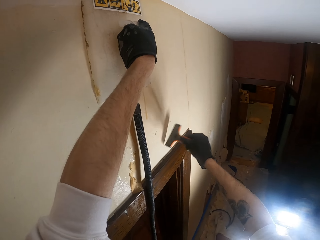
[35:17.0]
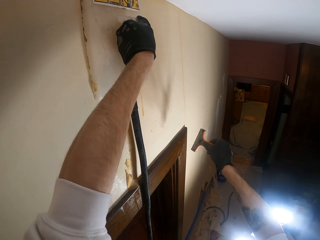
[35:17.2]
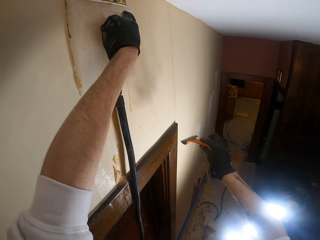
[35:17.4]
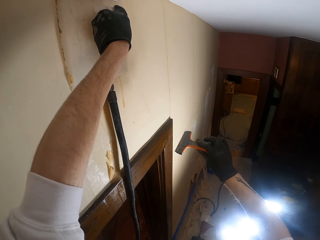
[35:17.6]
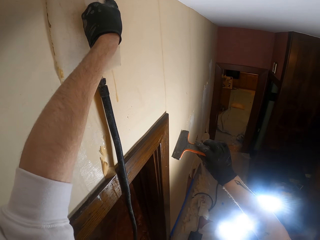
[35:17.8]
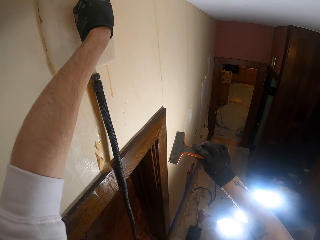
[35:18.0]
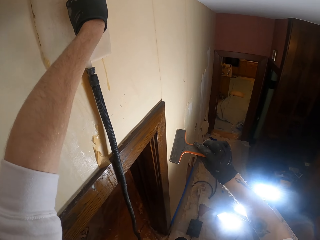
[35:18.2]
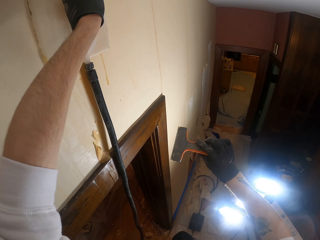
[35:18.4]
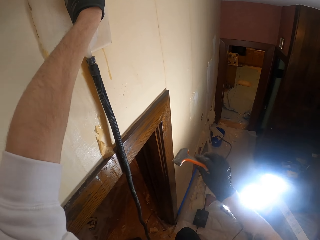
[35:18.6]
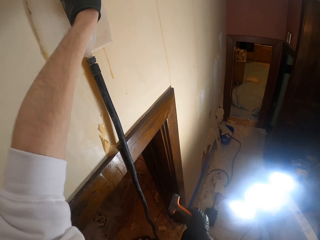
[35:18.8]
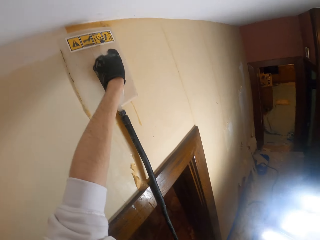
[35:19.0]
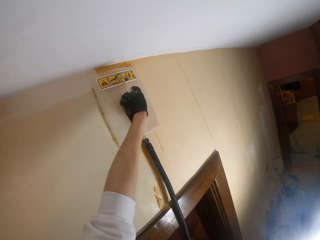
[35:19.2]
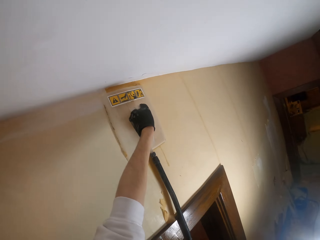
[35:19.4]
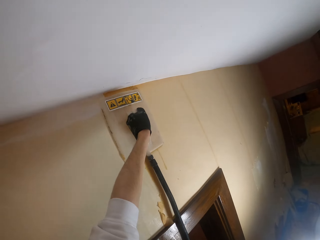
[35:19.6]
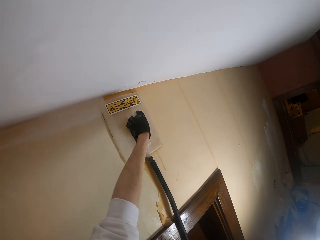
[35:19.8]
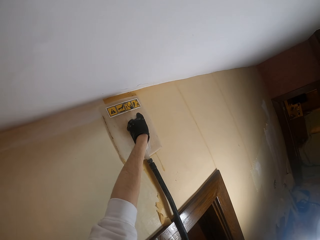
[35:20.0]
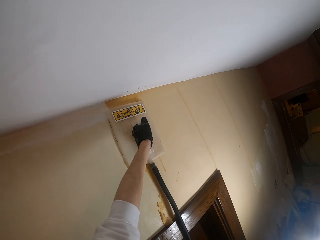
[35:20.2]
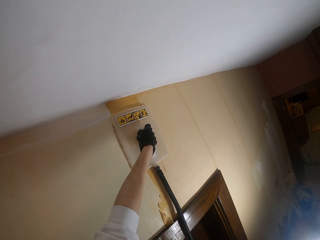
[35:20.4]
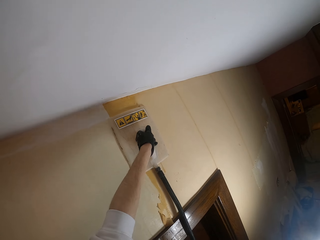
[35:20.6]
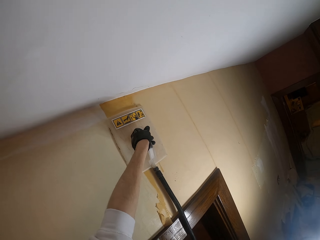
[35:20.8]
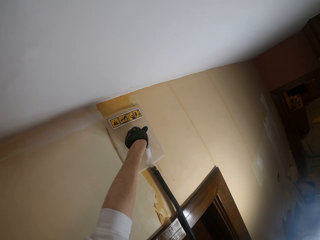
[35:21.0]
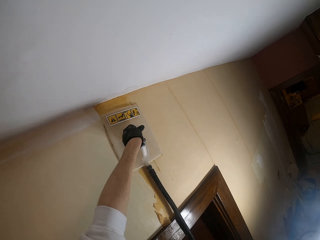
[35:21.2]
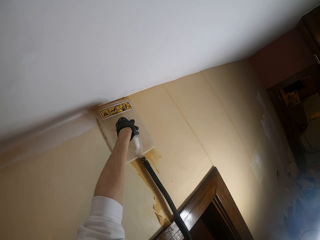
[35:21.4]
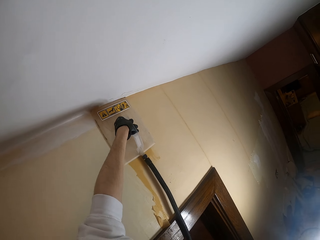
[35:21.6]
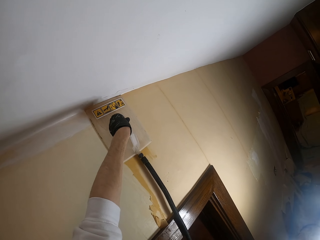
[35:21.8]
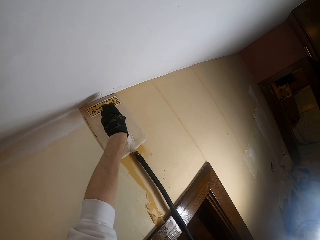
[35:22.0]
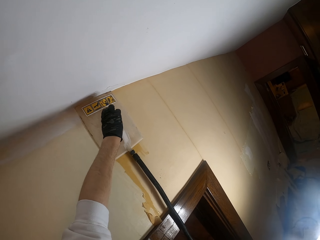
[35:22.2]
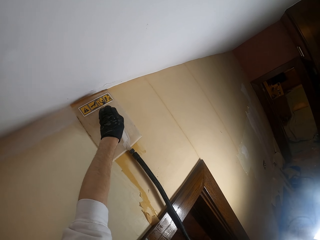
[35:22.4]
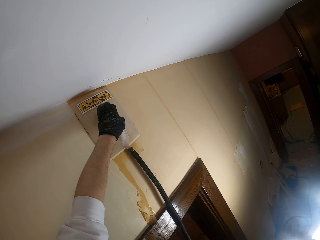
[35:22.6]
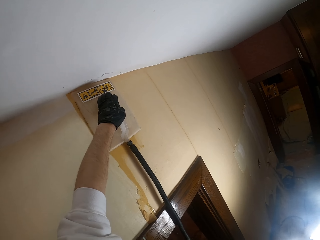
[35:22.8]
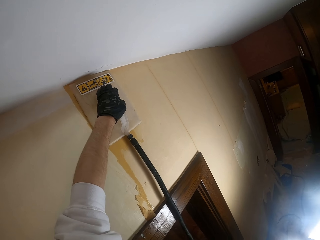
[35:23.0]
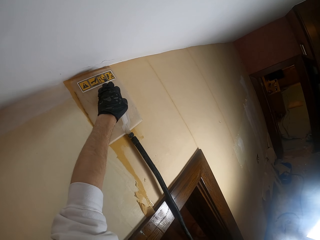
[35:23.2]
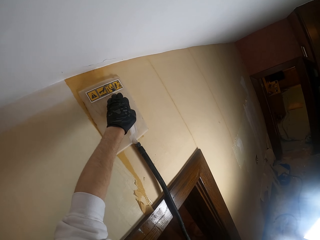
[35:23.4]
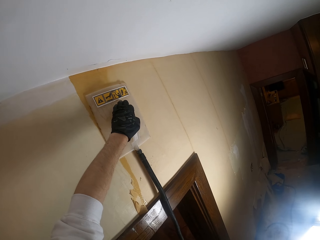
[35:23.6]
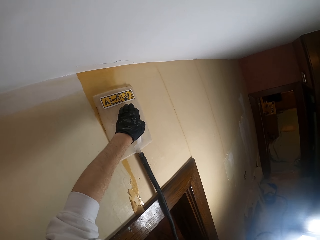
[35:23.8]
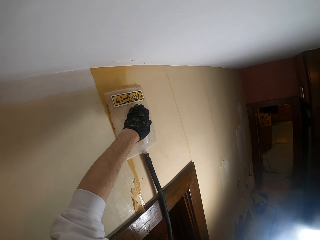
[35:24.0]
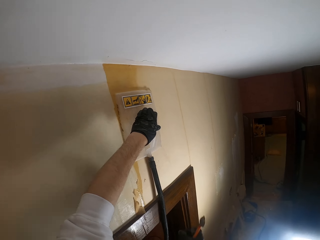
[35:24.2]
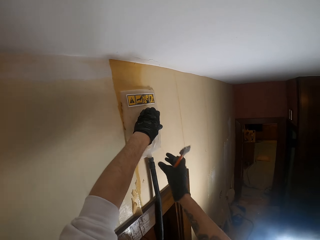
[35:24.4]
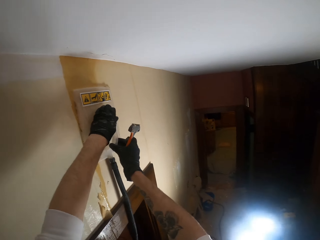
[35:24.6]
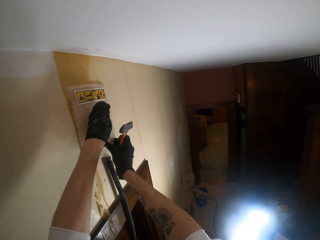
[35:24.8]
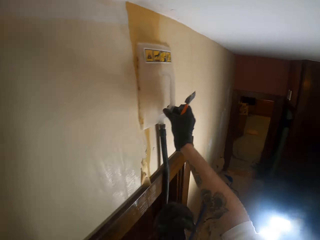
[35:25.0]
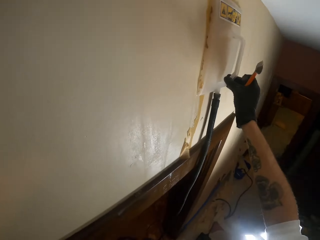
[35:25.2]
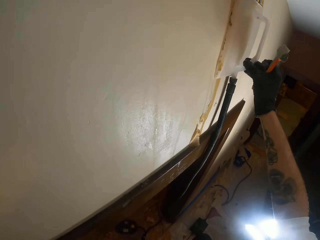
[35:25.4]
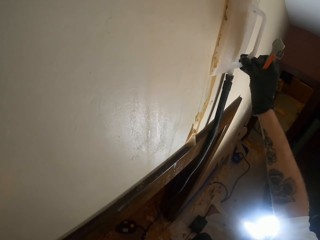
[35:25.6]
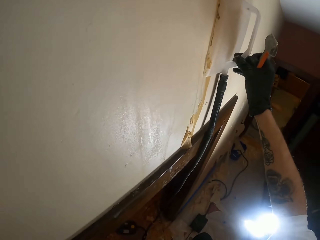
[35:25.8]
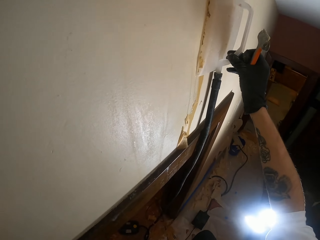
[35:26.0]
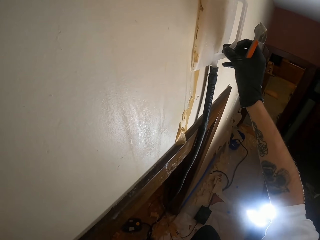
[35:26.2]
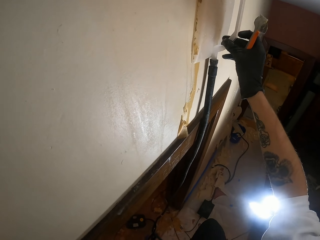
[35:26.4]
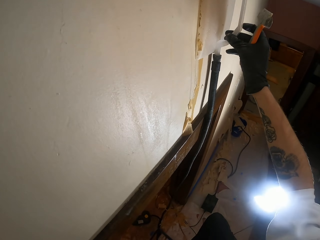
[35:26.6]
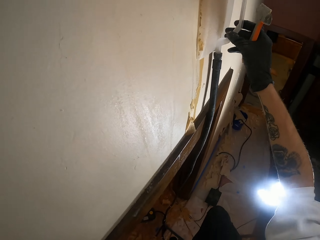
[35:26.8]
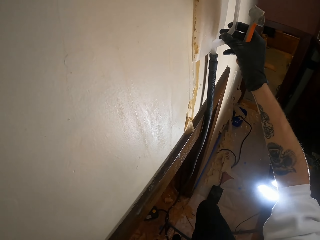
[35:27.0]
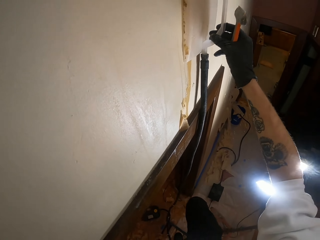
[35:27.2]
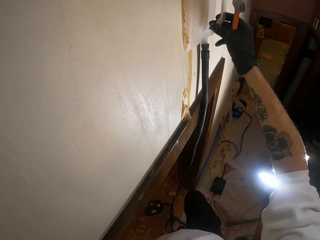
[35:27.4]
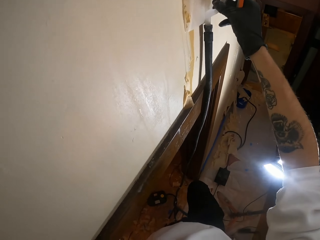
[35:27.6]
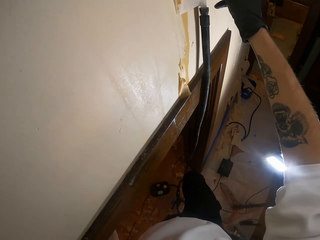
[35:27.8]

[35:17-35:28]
The camera wearer wipes a piece of wallpaper with the wallpaper scraper from the wall. They look at the wallpaper scraper. They adjust the tool. They move the wallpaper steamer along the wall. They hold the wallpaper steamer with the right hand. They raise the left hand towards something.

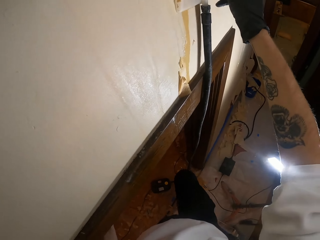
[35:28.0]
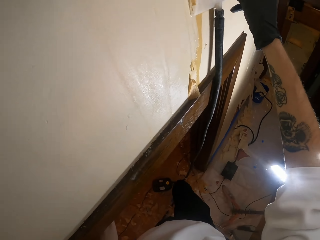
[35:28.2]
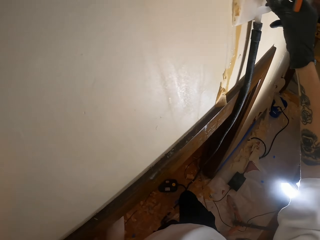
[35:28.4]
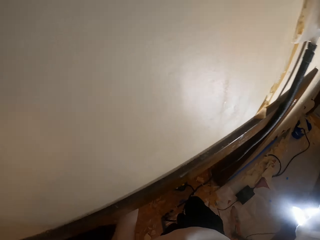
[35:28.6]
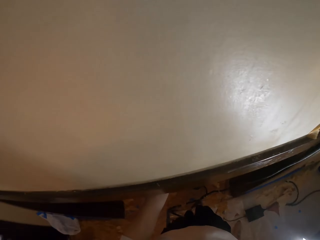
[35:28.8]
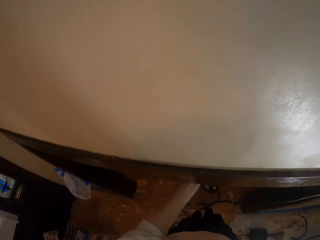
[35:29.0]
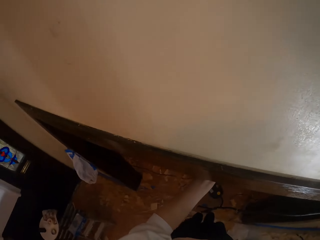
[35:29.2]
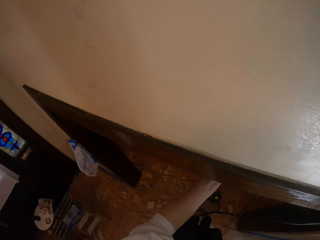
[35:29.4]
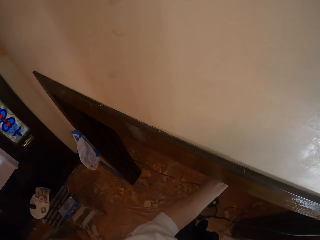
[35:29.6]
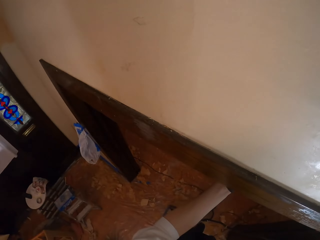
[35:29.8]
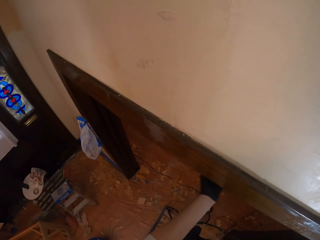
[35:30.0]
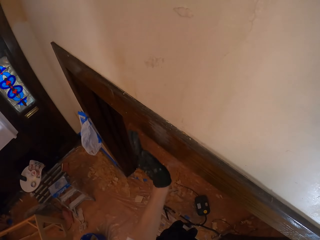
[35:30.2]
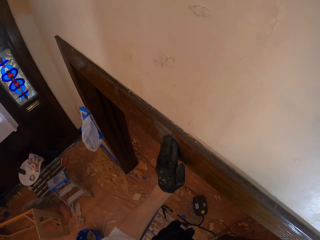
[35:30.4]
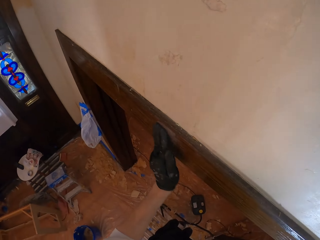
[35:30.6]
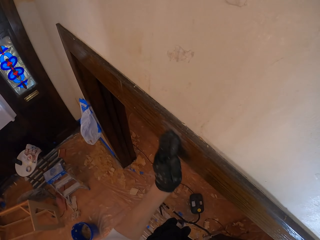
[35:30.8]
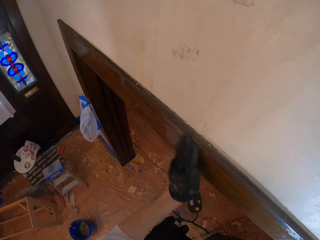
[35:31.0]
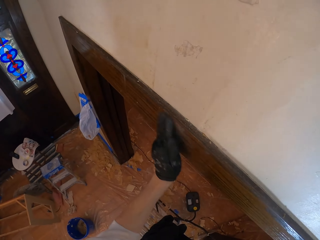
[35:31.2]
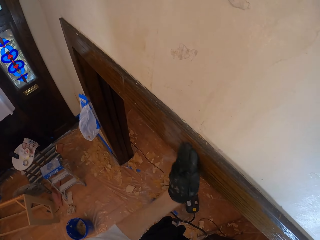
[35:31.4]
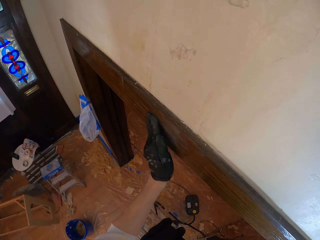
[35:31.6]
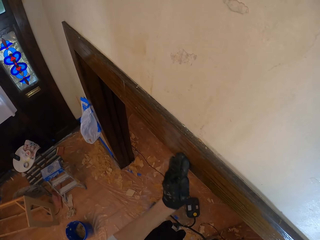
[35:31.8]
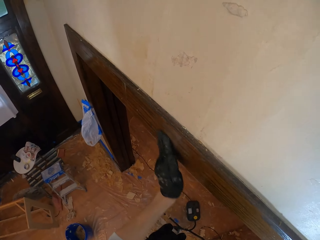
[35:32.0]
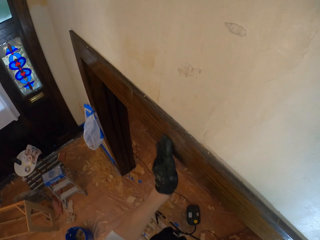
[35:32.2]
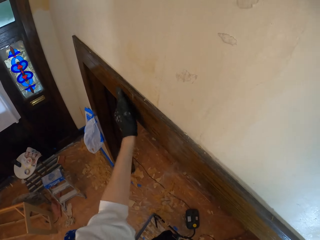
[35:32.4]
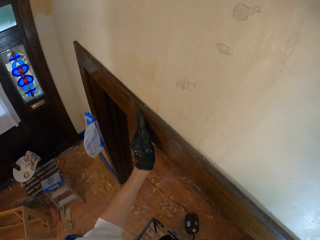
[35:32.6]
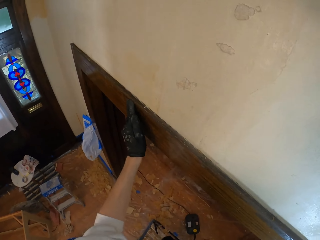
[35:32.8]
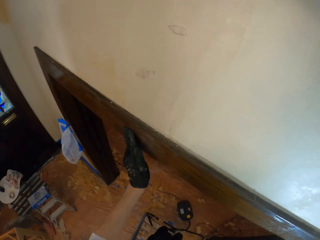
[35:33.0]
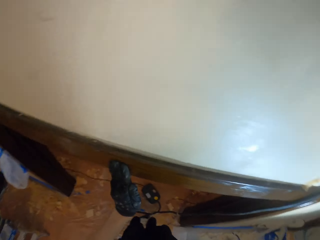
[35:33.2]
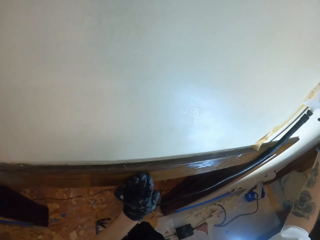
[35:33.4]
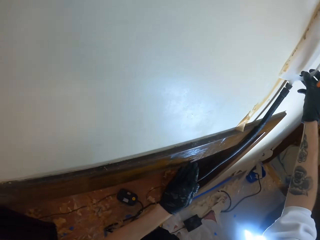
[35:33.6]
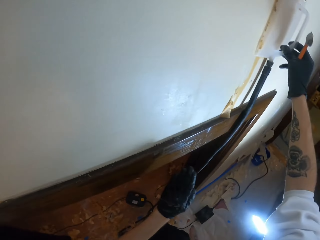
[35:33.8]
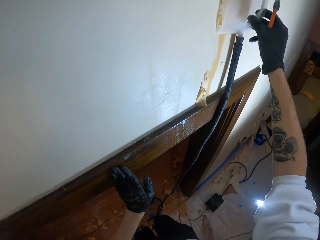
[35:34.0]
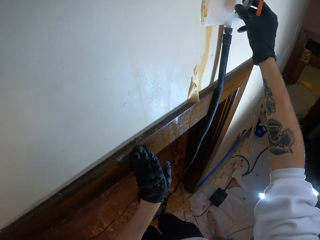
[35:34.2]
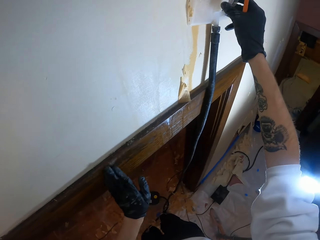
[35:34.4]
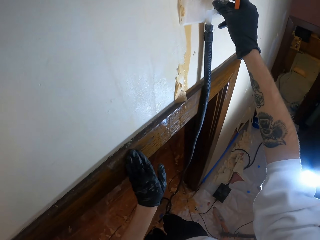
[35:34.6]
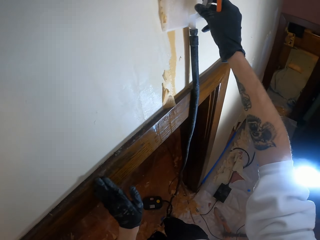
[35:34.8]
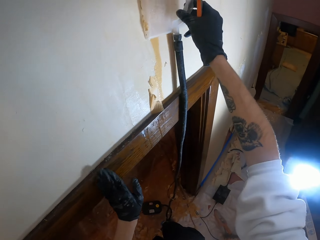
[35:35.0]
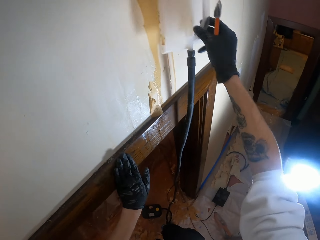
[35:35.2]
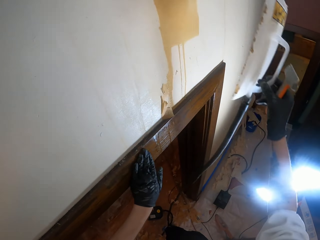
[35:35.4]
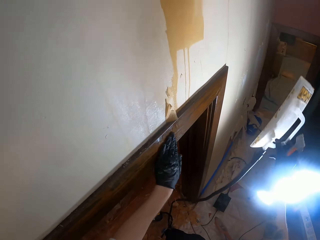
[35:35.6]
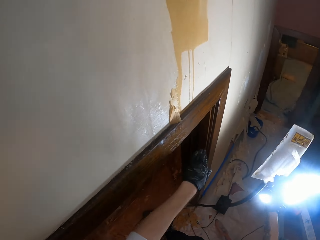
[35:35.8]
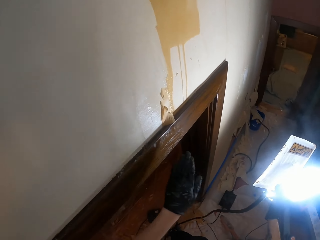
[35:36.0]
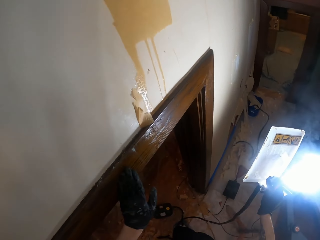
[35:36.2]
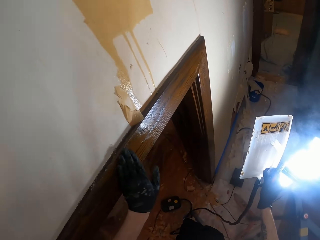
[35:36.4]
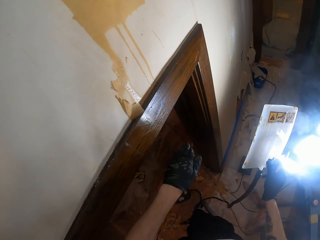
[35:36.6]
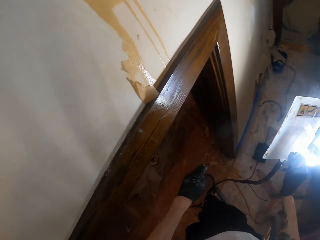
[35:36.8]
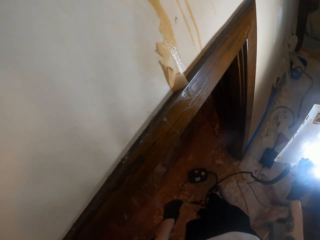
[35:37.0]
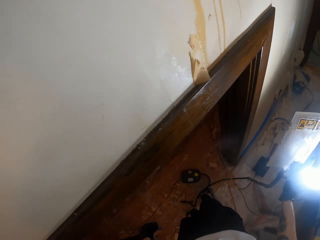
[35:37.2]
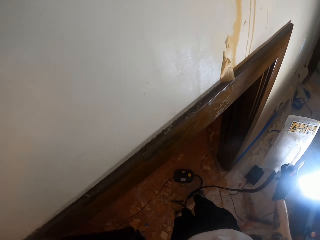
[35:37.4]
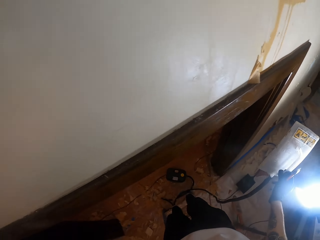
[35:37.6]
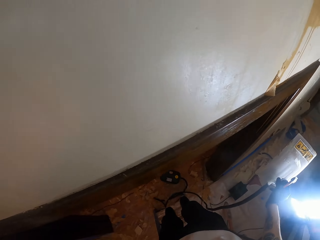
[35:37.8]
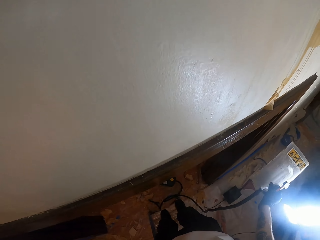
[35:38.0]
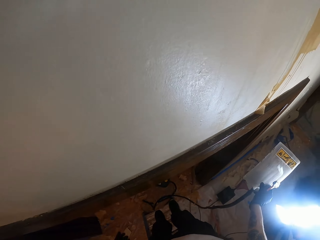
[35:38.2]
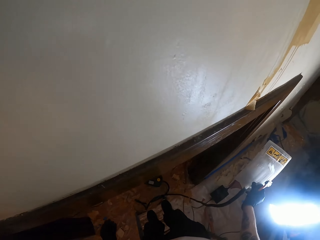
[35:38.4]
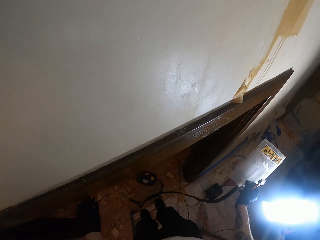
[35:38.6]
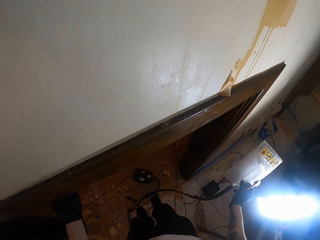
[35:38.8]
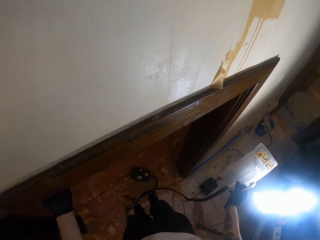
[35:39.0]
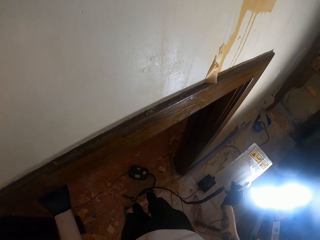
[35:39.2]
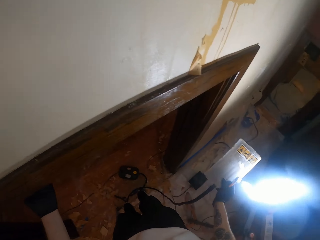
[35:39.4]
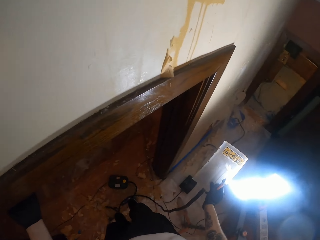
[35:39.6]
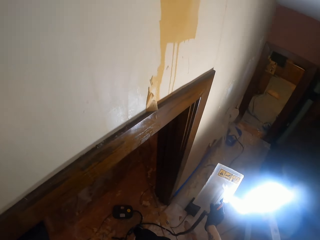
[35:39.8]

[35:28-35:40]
The camera wearer looks aside. They turn around the wall. They wipe the wall with the left hand. They rub. They remove the wallpaper steamer from the wall.
